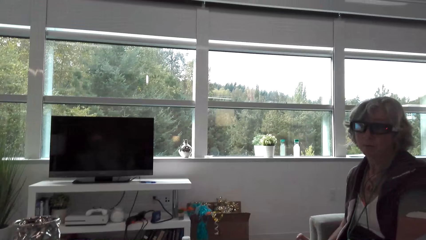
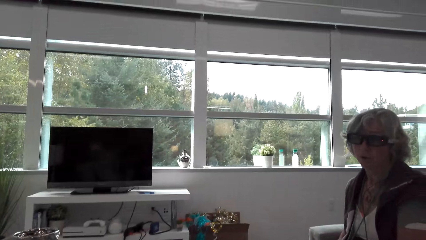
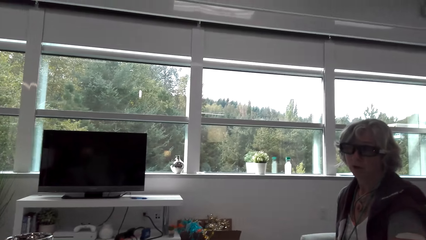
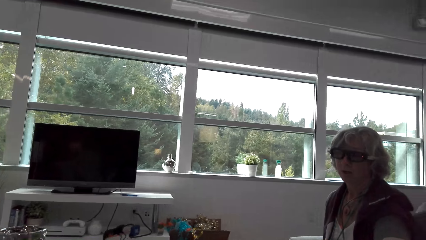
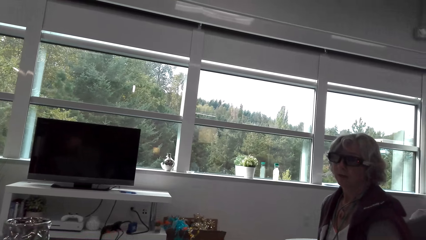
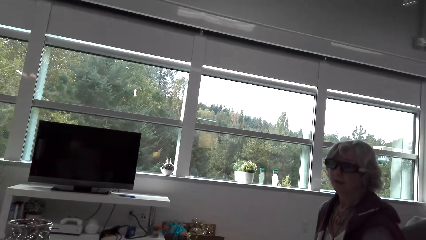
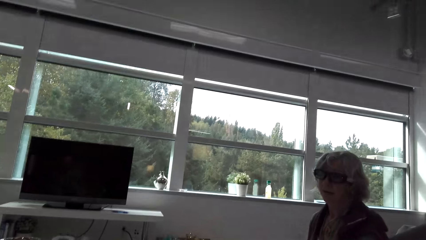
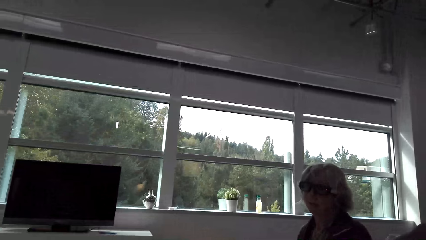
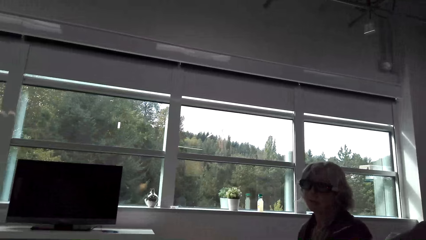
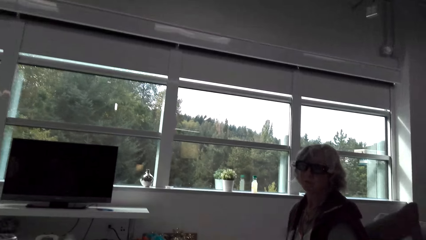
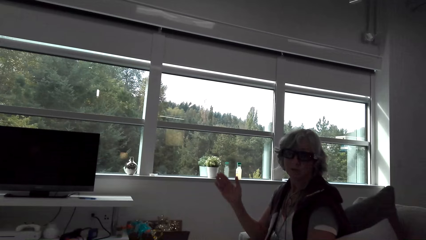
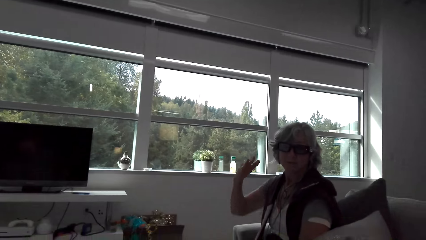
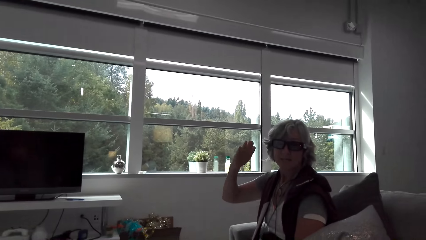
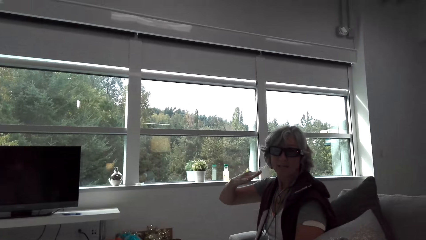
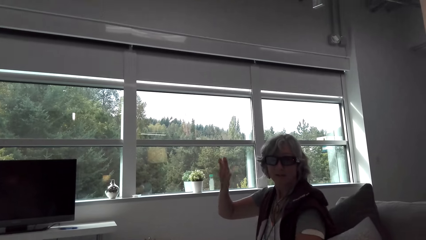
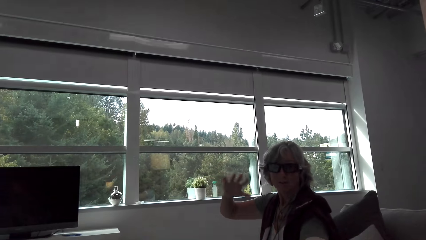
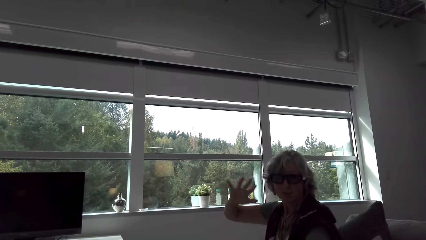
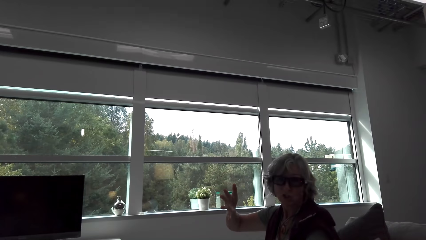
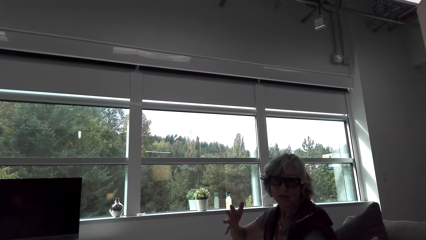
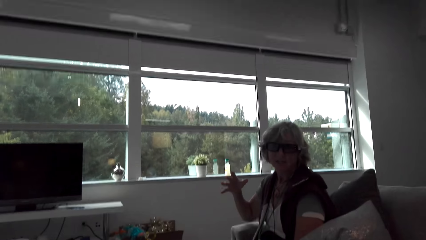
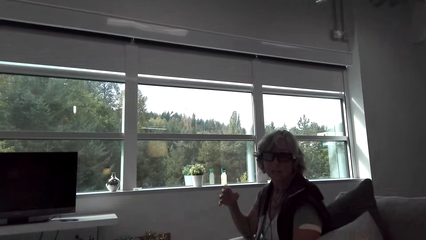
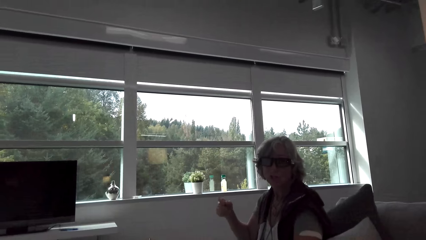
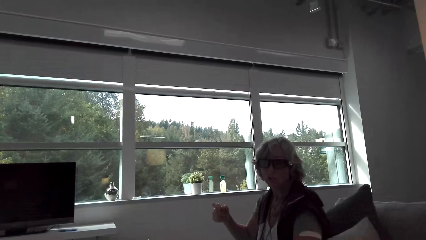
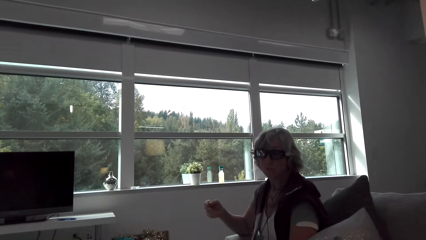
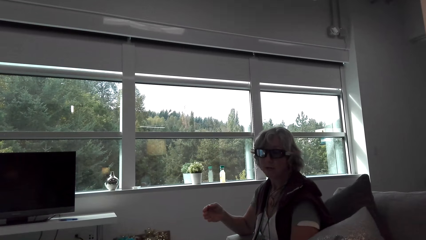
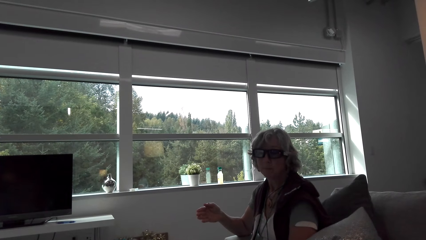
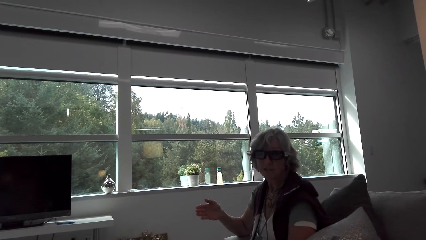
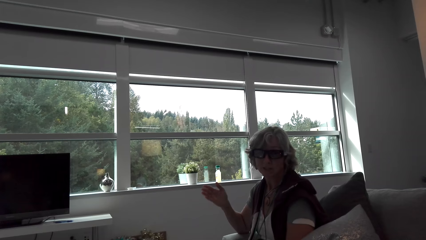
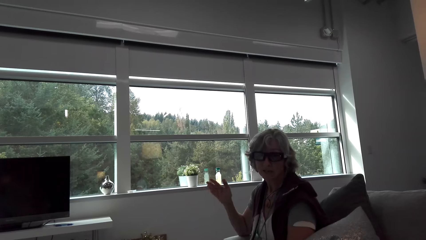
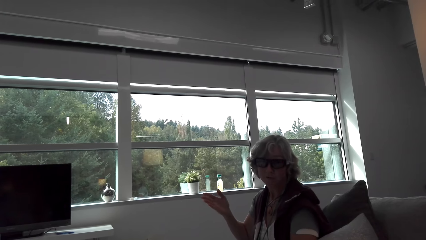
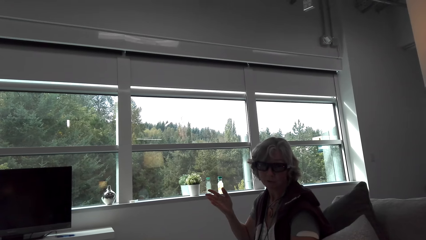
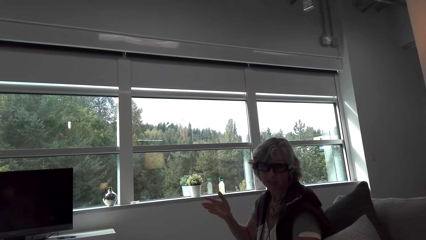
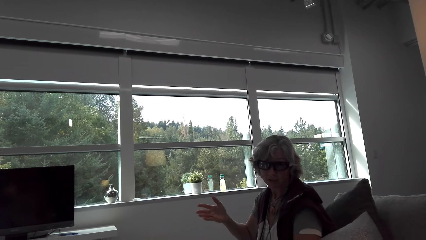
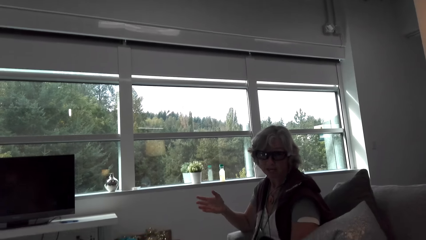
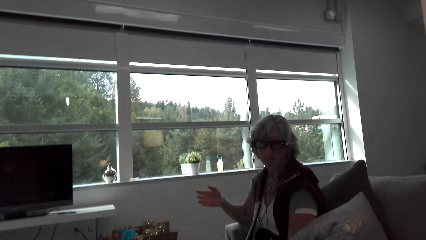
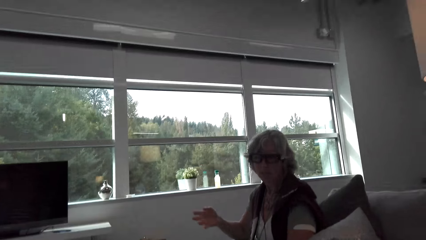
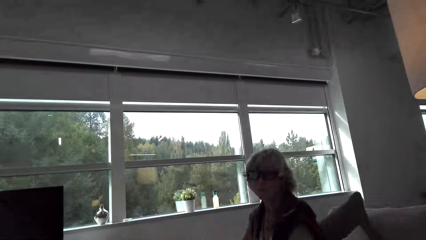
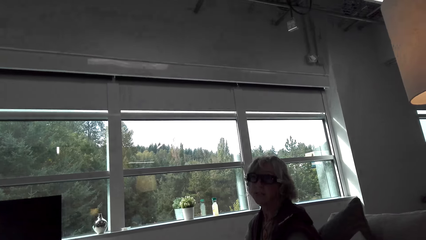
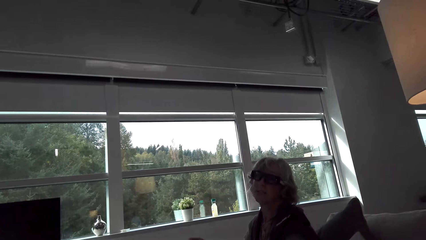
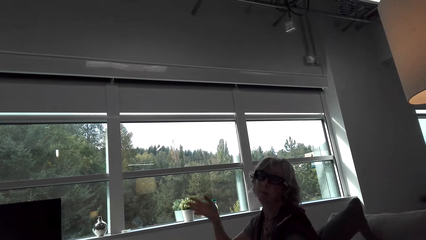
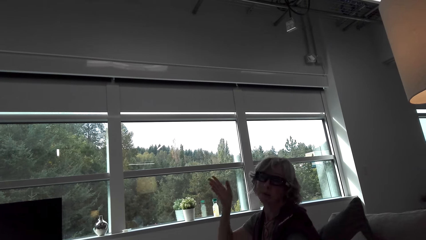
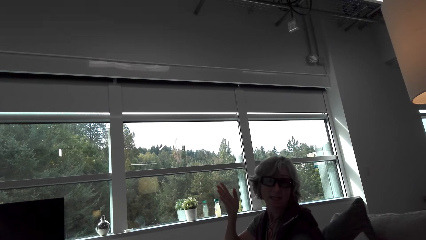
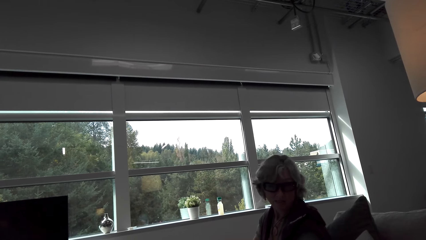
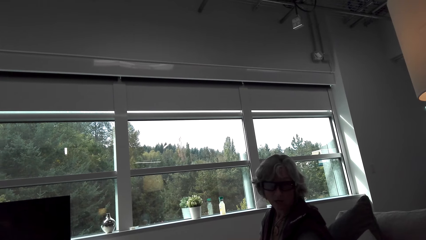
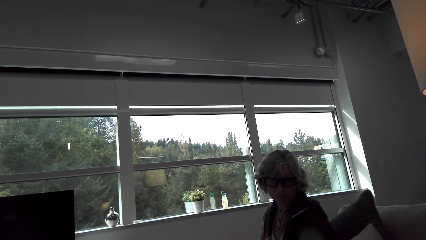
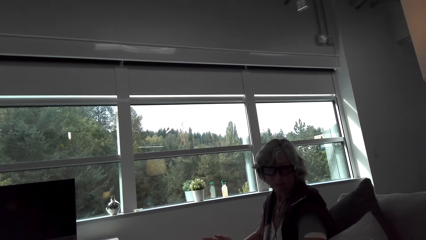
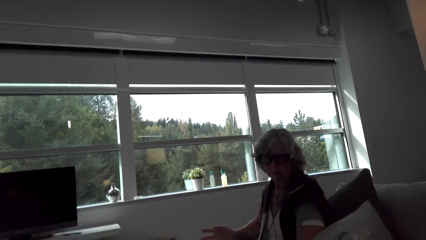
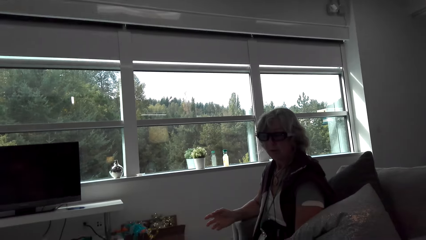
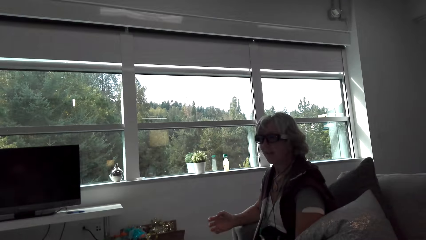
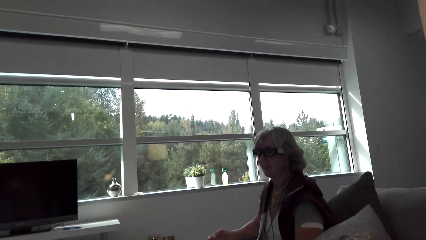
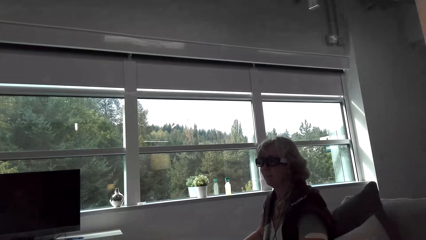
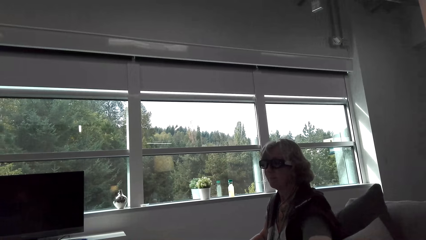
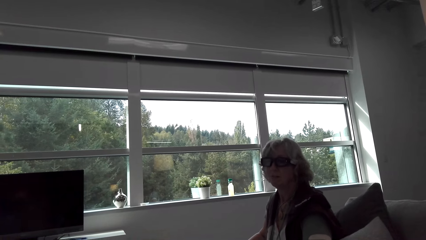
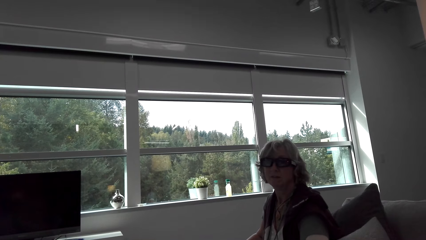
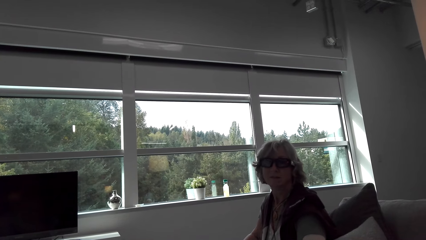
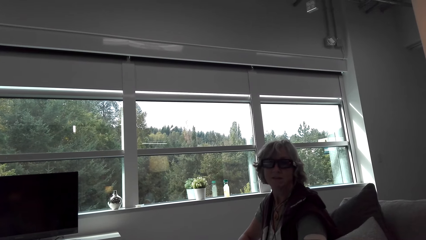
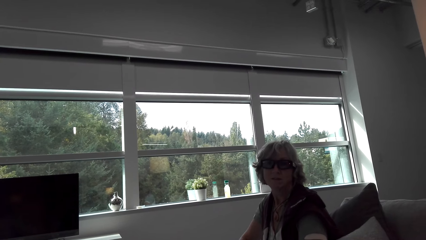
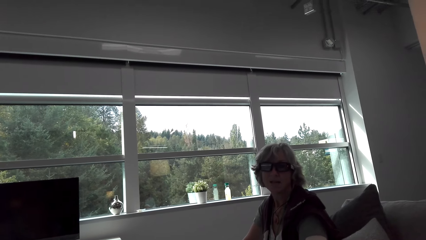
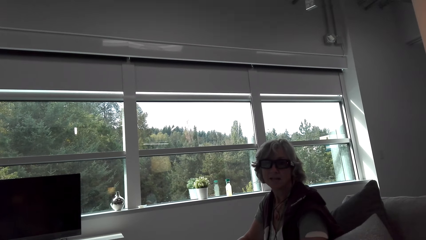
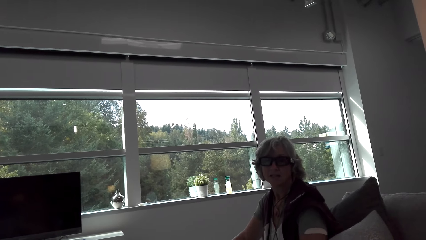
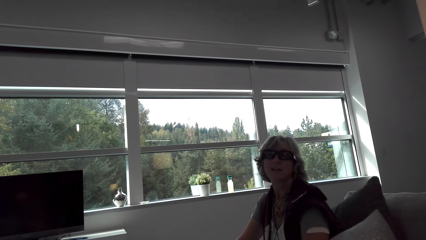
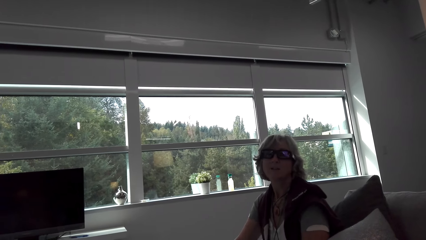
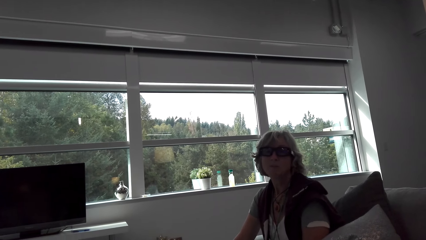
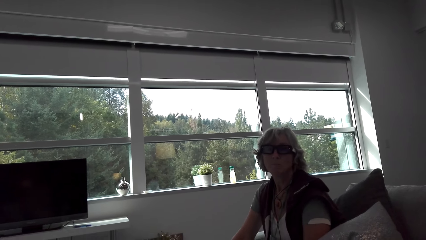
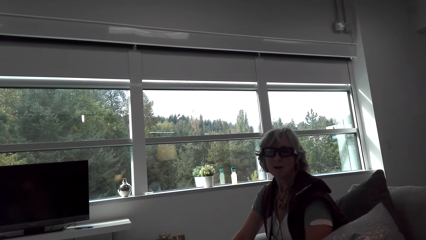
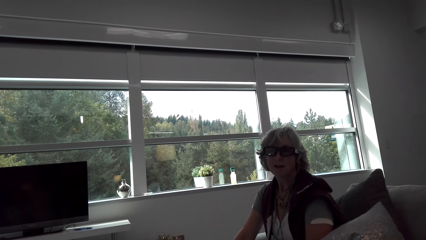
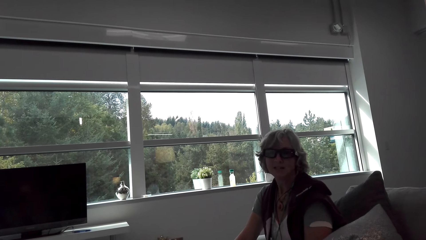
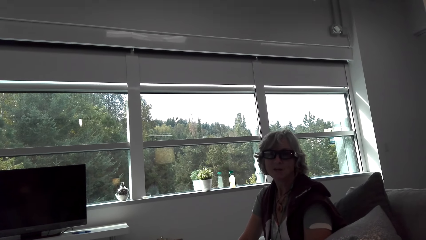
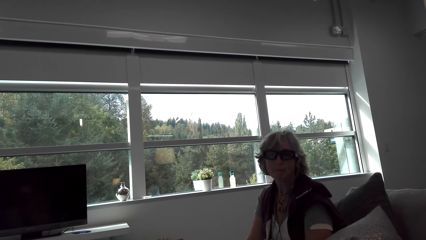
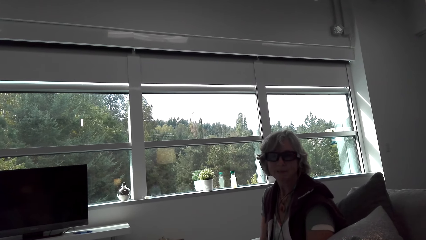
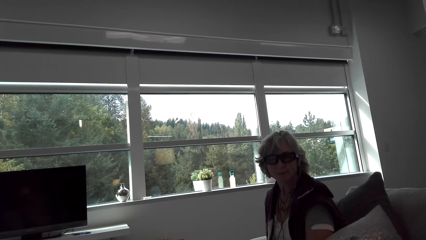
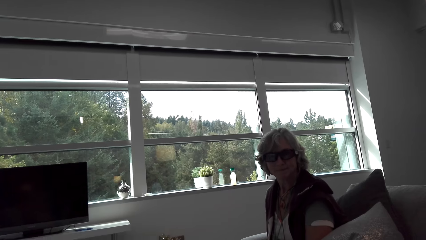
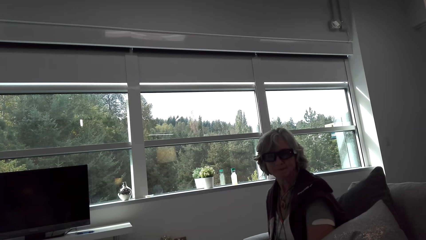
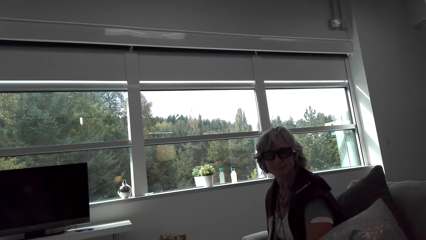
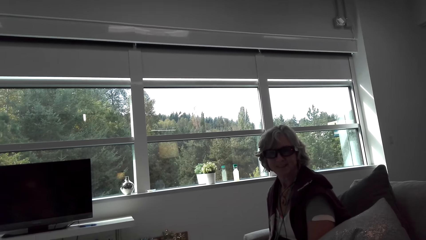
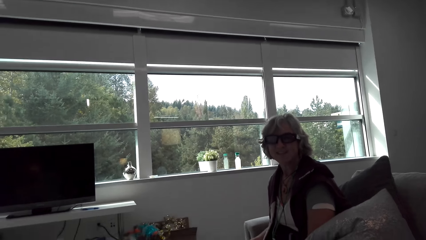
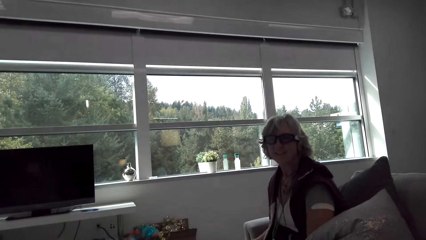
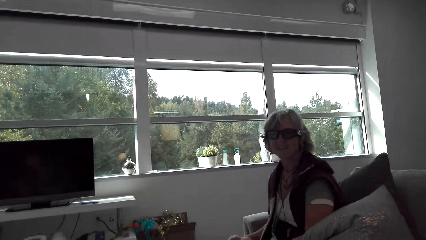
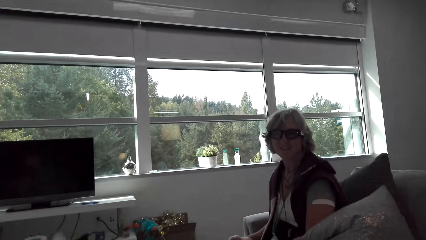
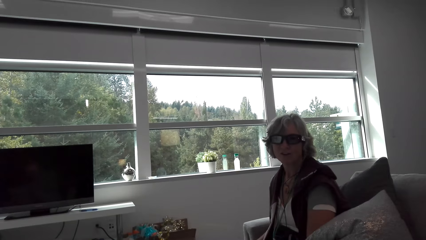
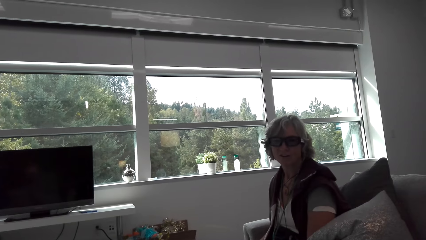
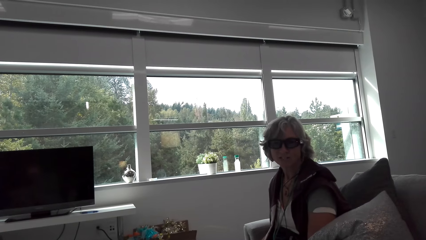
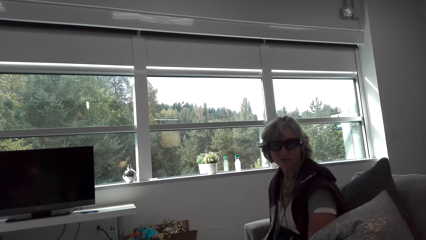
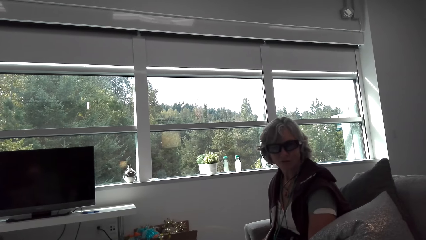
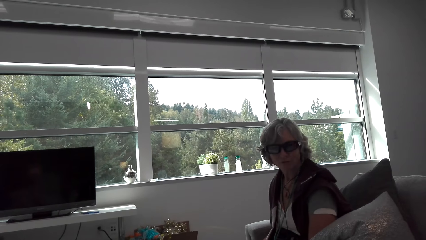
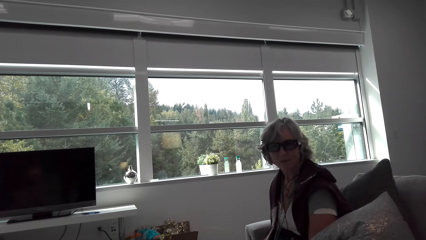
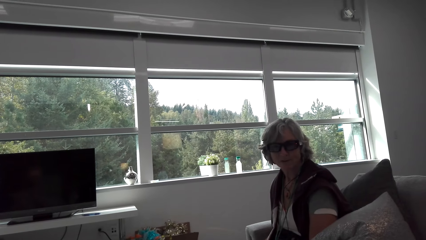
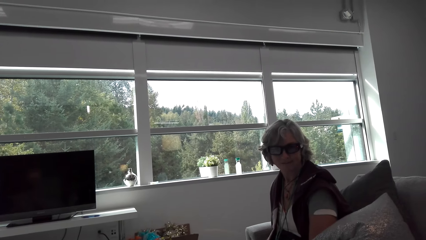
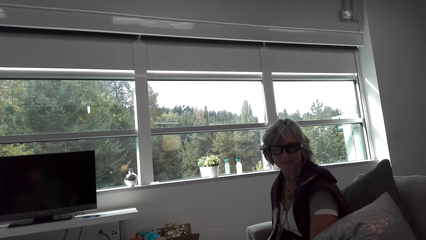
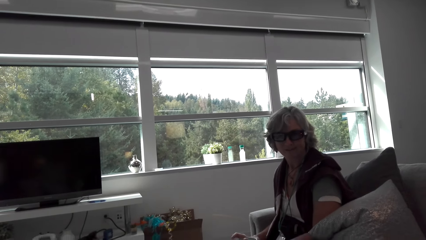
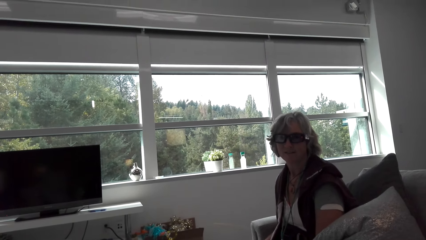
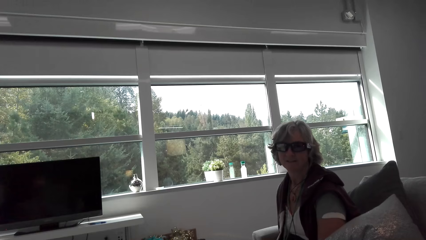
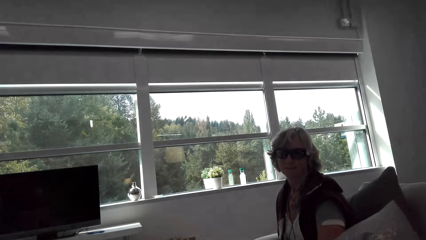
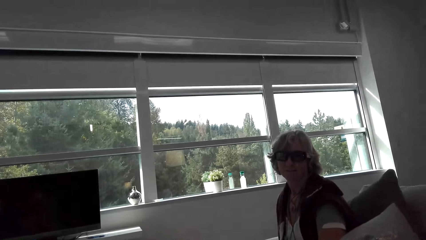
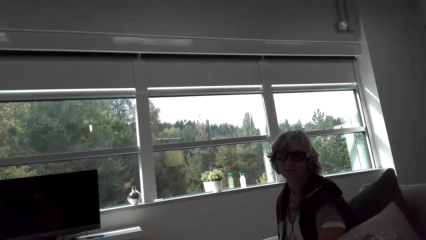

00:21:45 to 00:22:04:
The camera wearer talks with a lady. The lady holds a cup, moves her hands and talks with the camera wearer. The camera wearer looks around. The lady raises her hand. The camera wearer looks around. The lady talks with the camera wearer.
